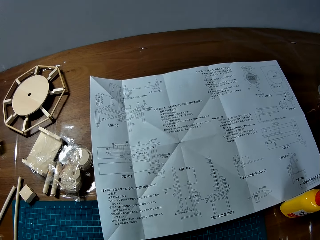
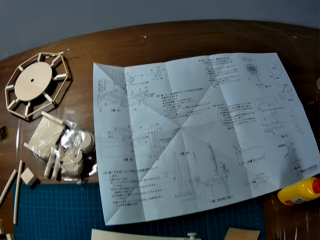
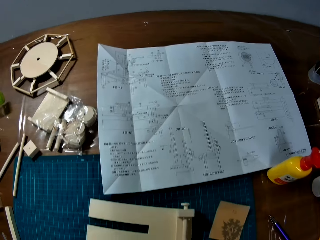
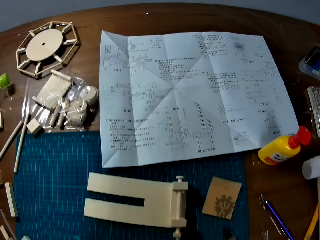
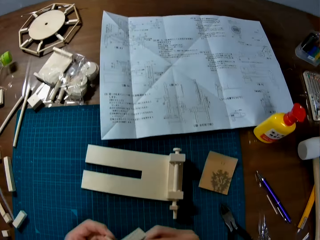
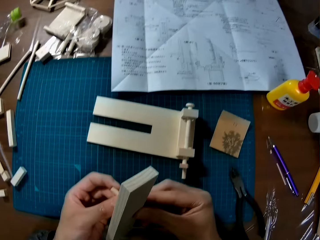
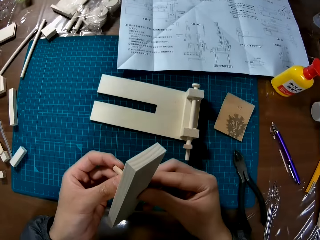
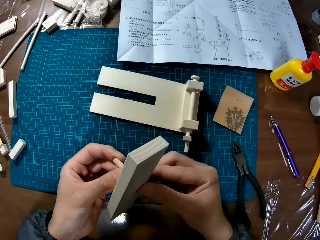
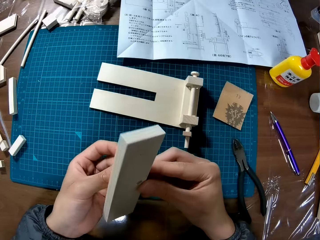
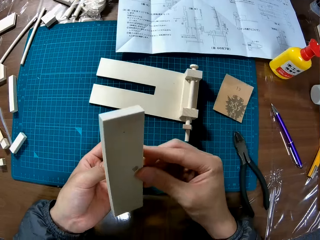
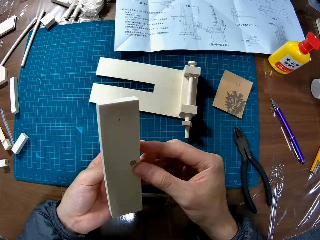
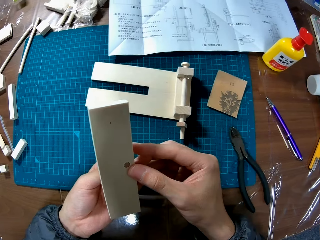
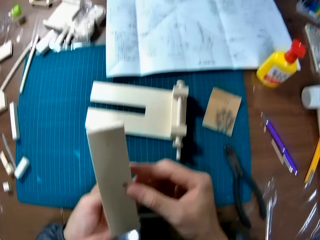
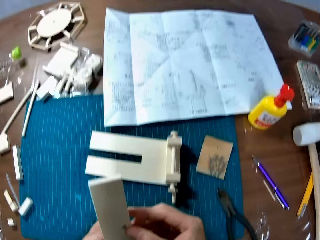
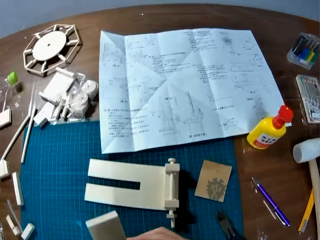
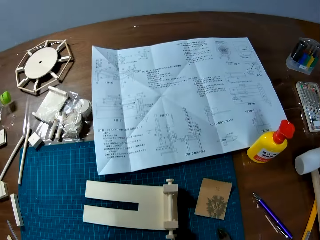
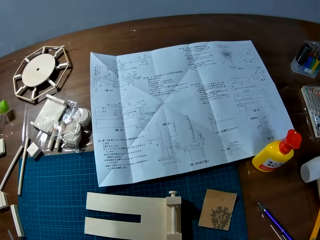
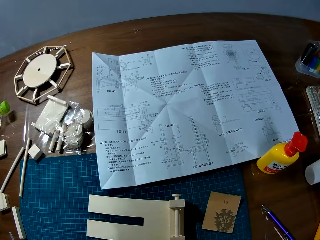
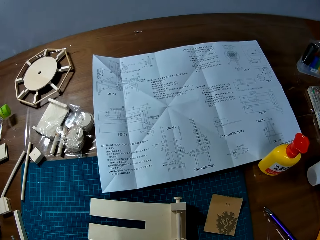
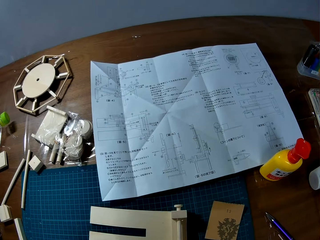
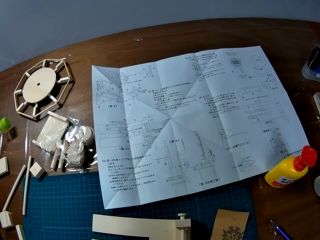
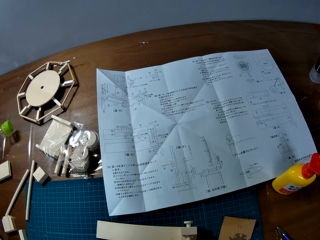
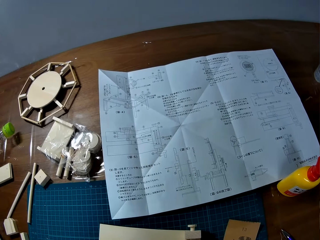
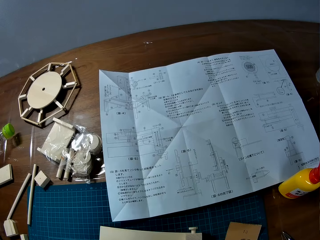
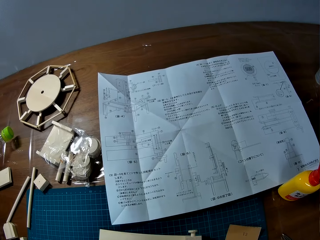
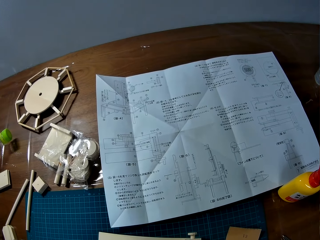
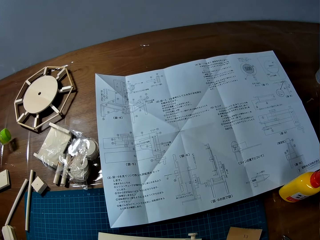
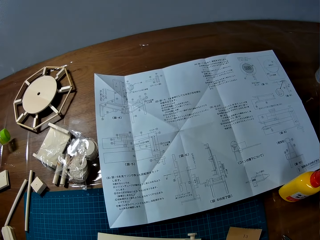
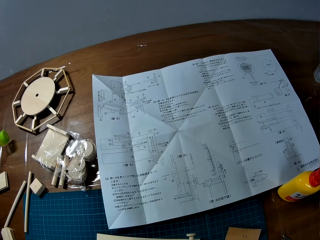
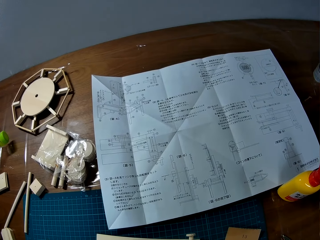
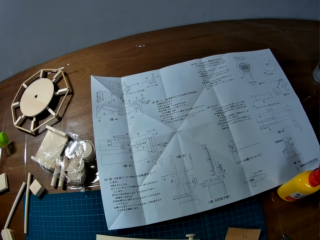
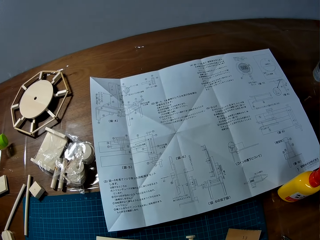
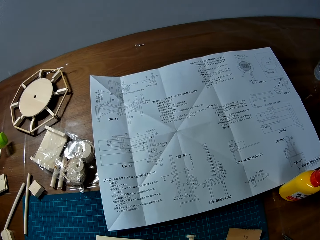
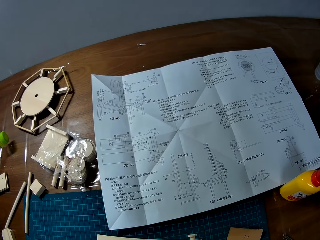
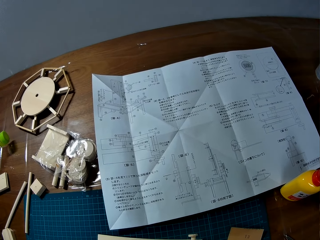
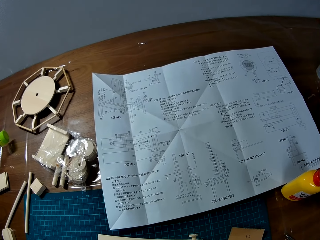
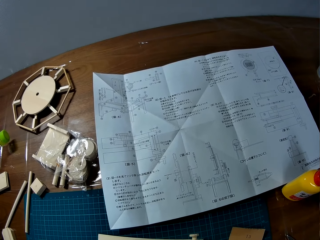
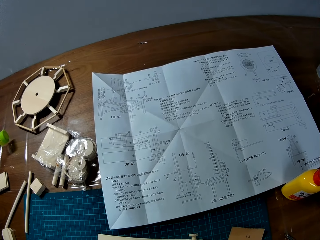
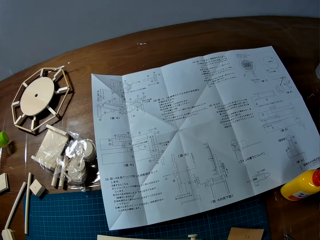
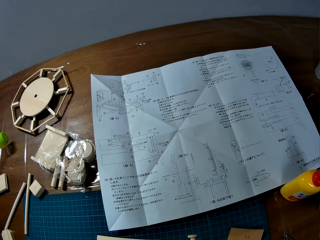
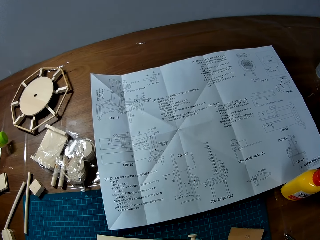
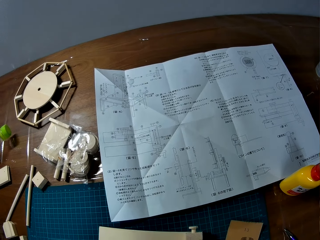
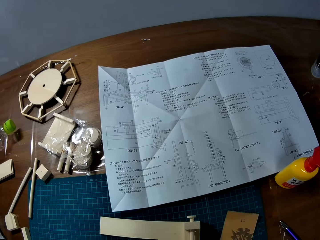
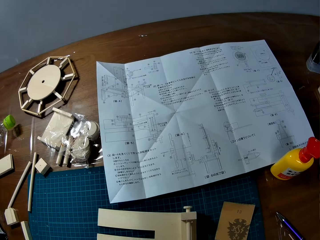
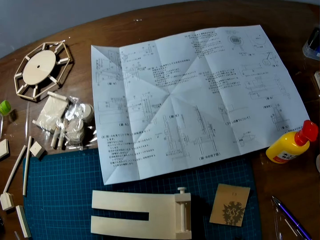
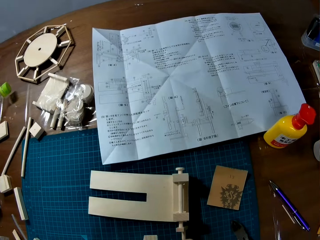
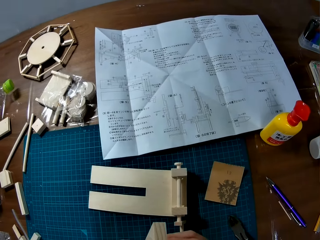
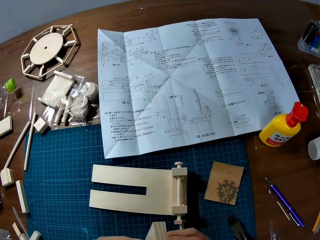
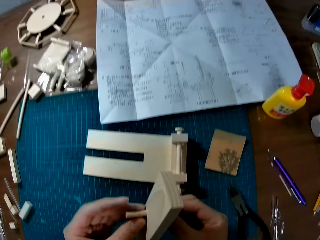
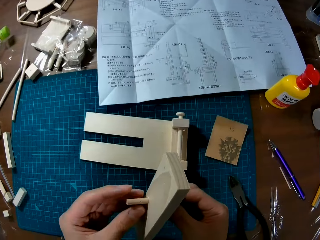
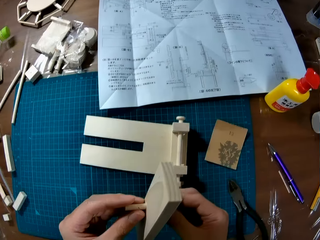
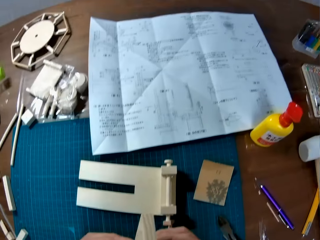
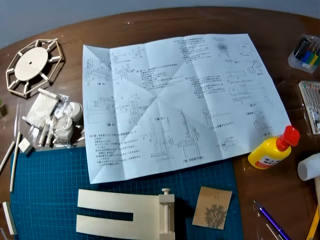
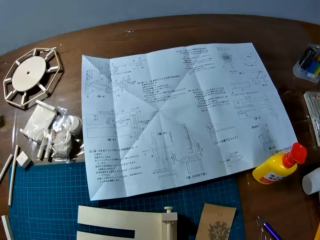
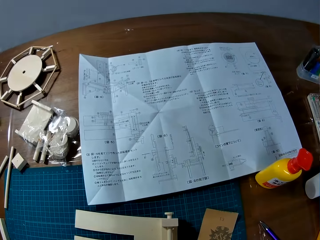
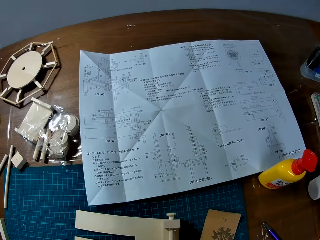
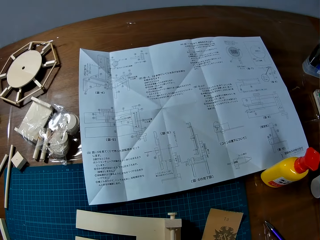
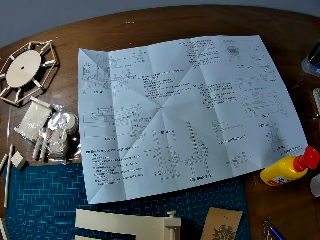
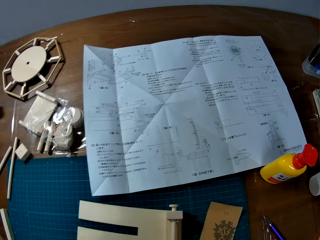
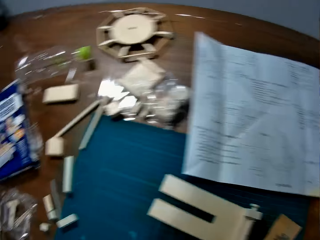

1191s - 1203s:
The camera wearer holds pieces of paperboard in their hand. They hold pieces of paperboard in their hand again.

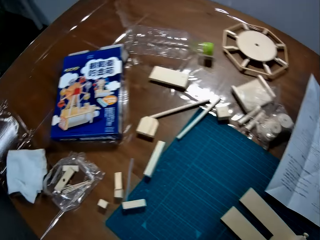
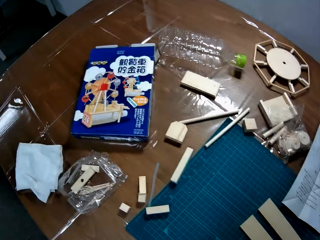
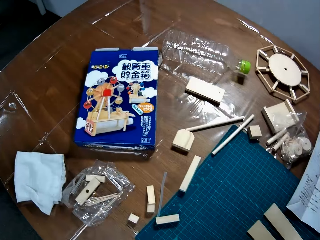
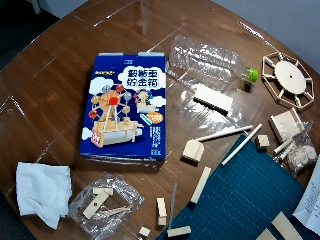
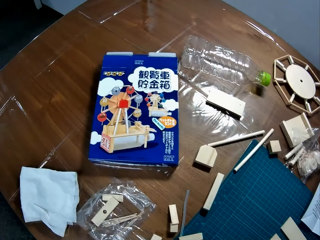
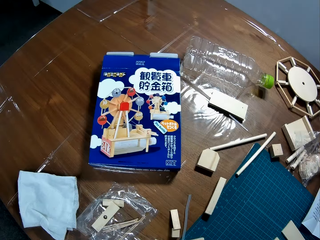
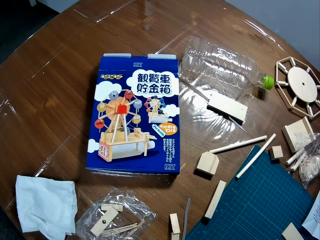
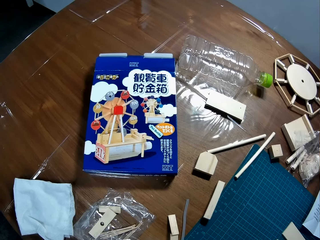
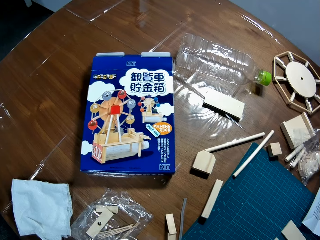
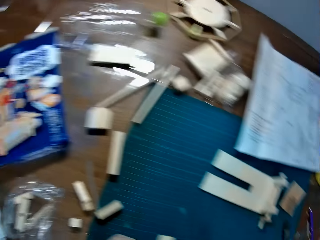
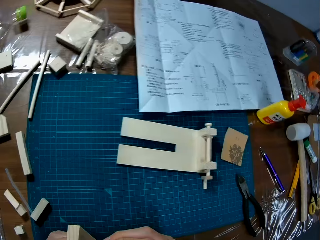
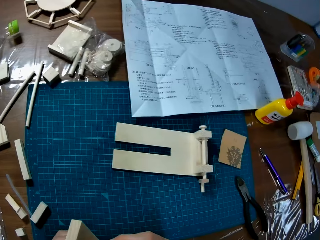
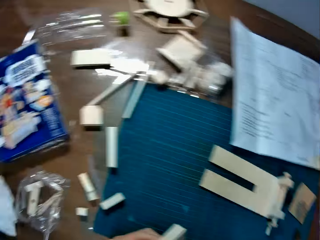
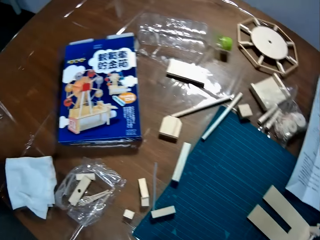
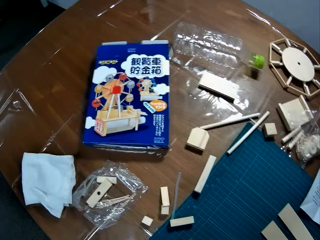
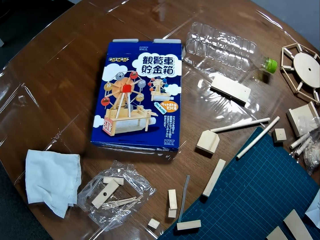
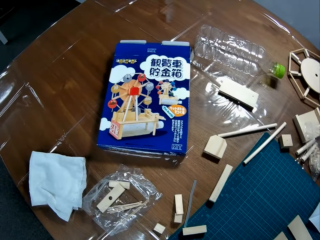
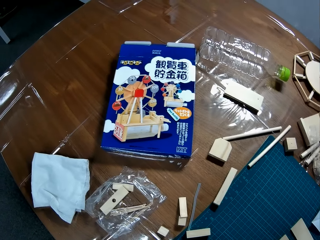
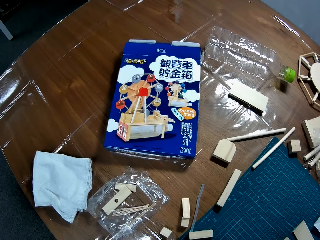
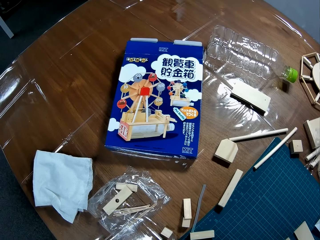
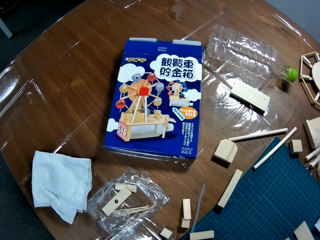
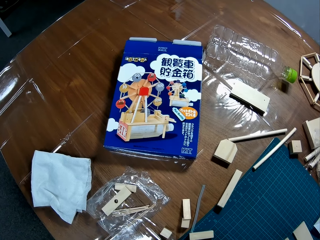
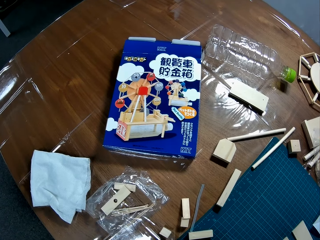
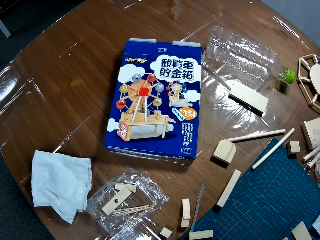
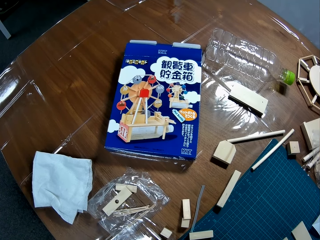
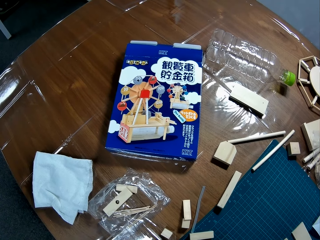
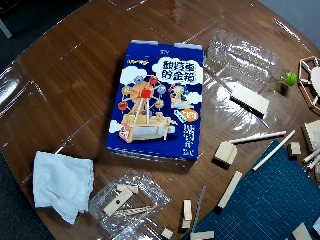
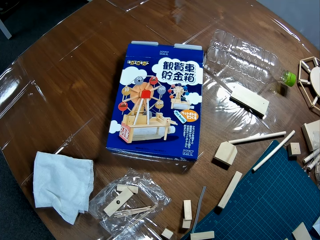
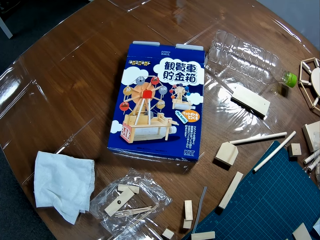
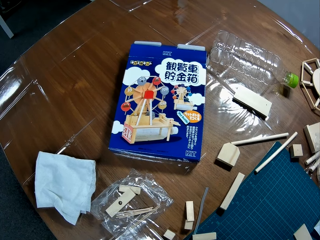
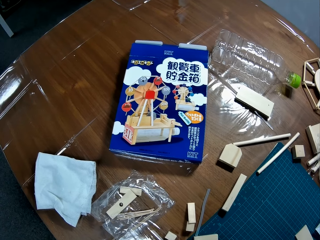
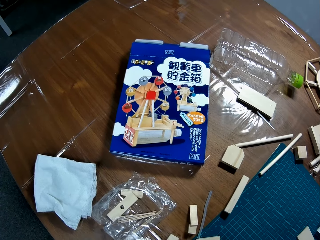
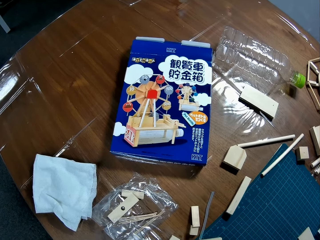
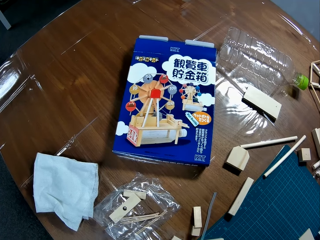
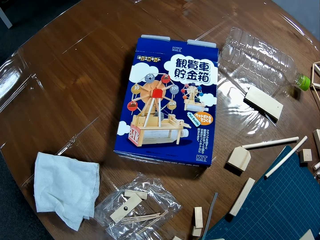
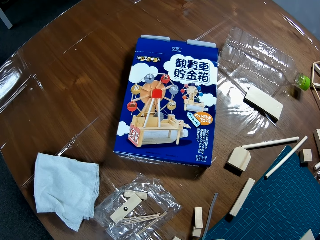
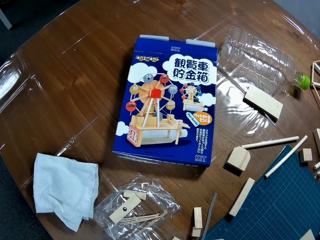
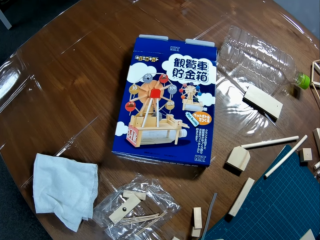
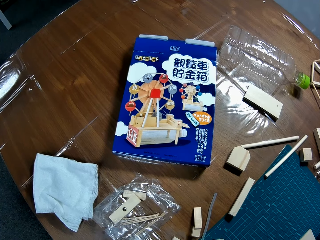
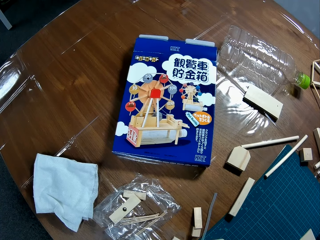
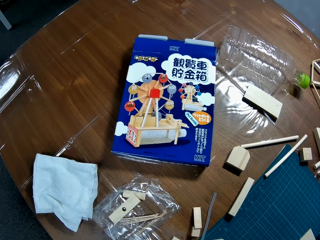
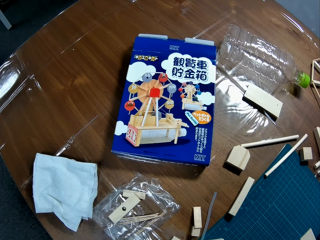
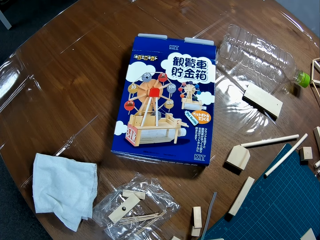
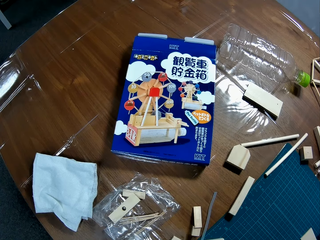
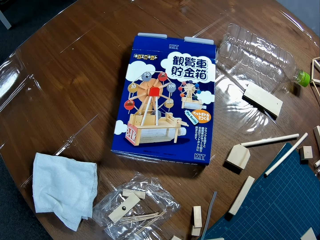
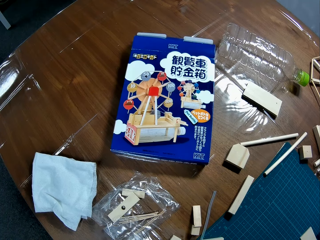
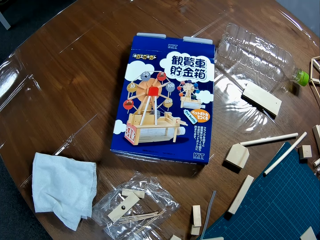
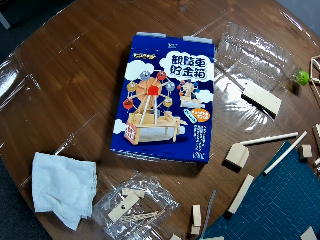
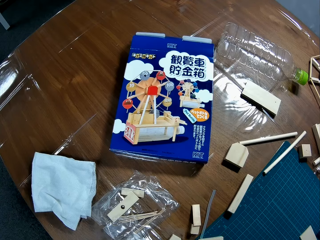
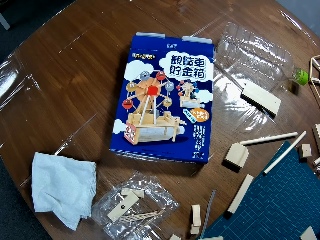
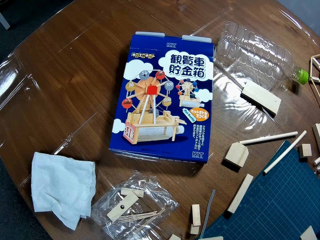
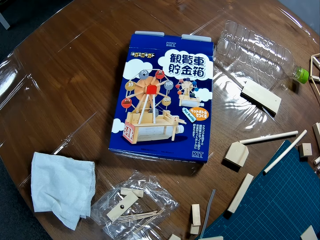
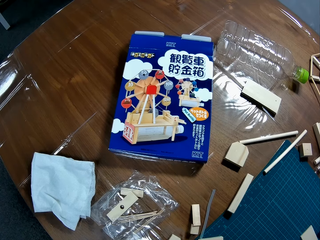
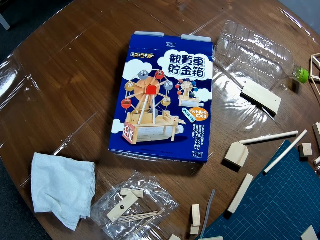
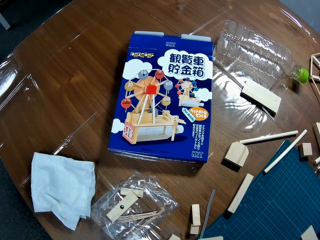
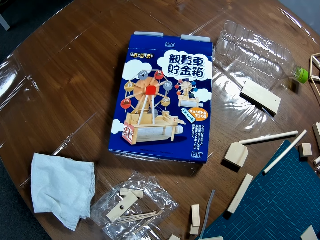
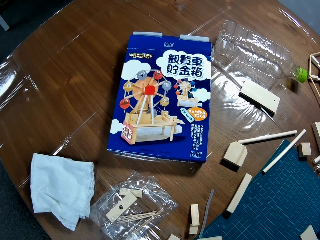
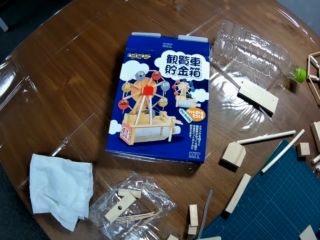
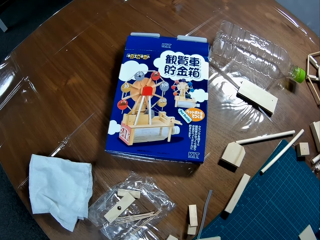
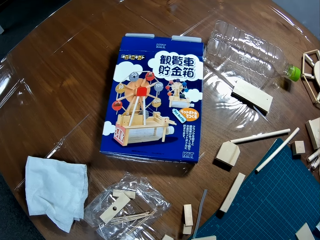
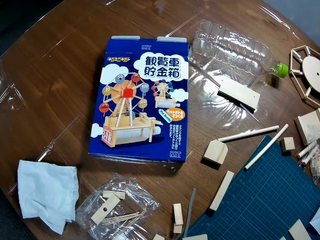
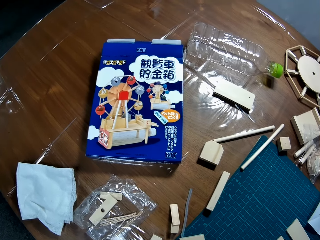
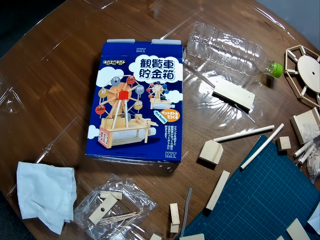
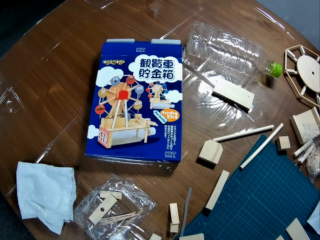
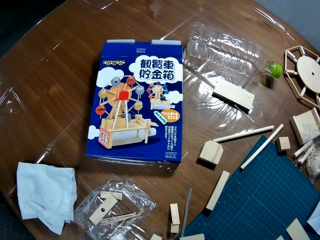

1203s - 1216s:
The camera wearer looks at a pack.
